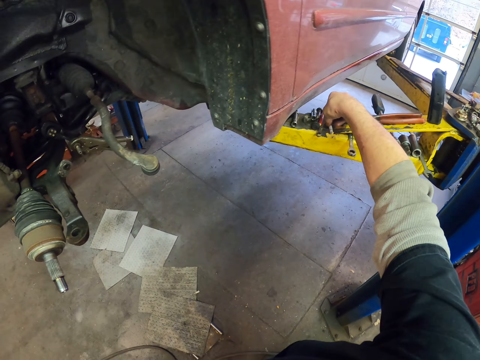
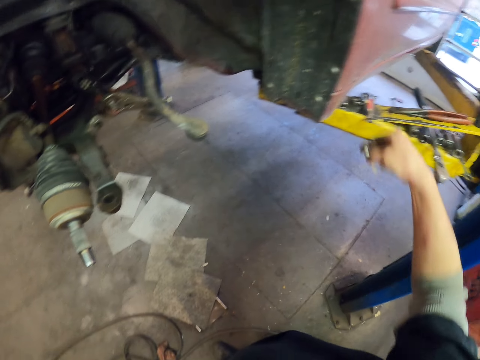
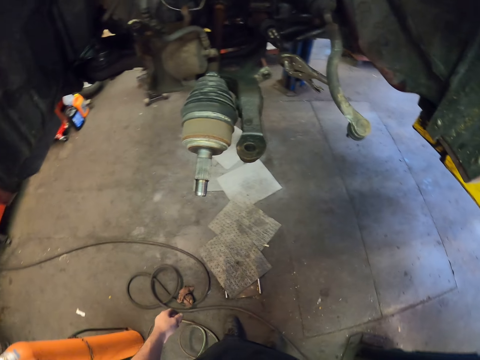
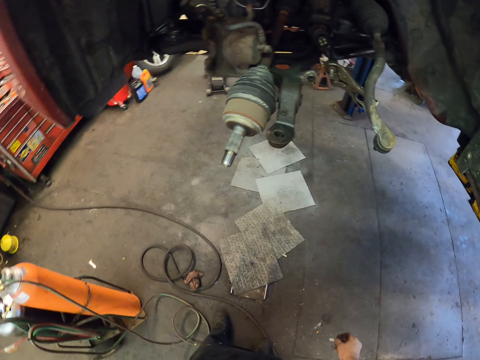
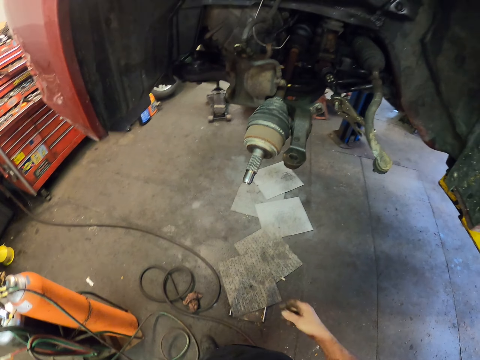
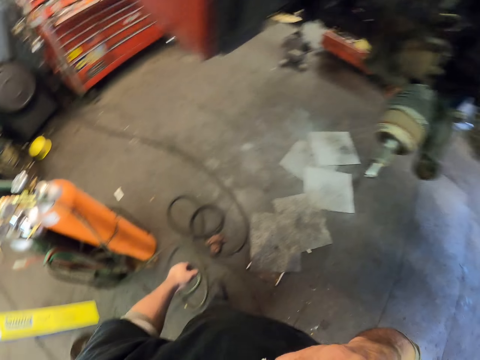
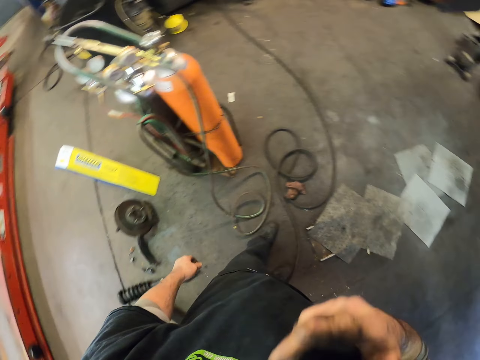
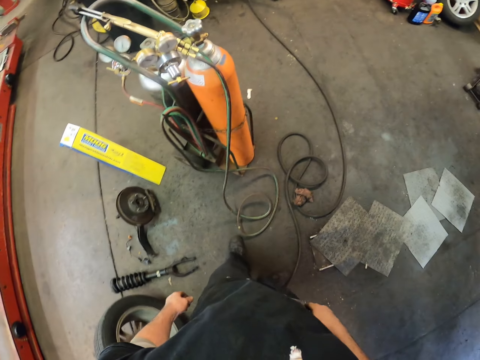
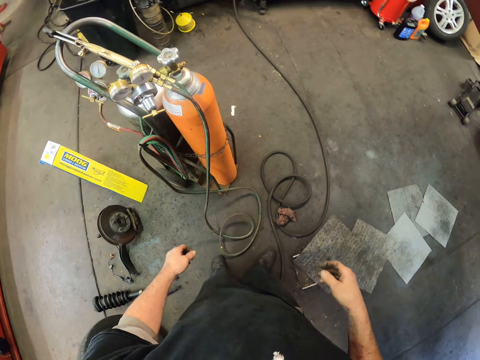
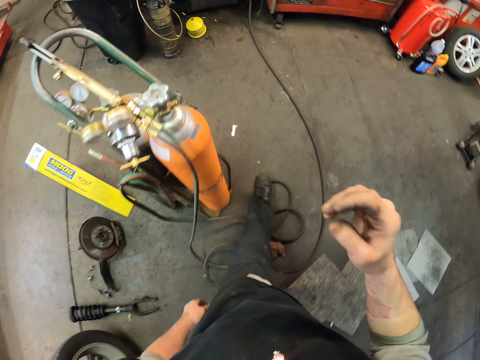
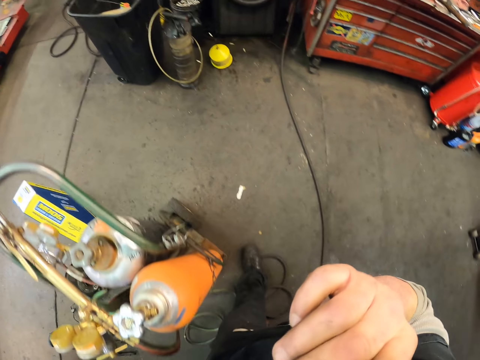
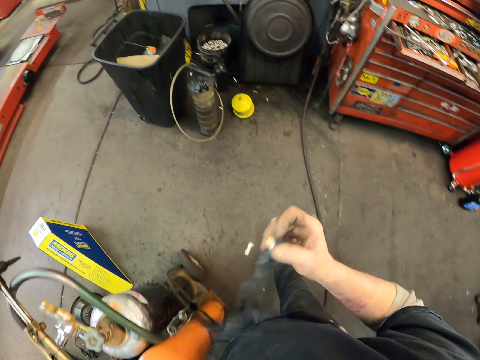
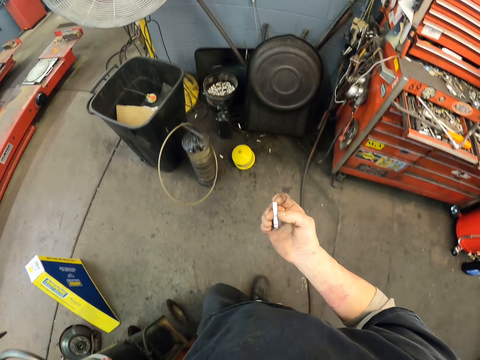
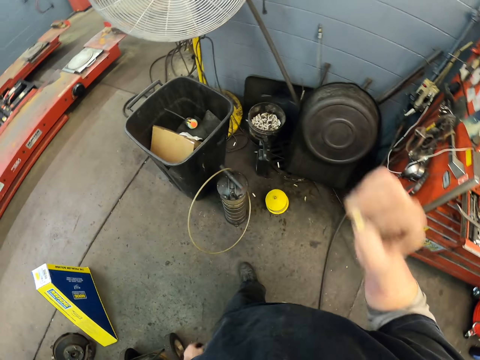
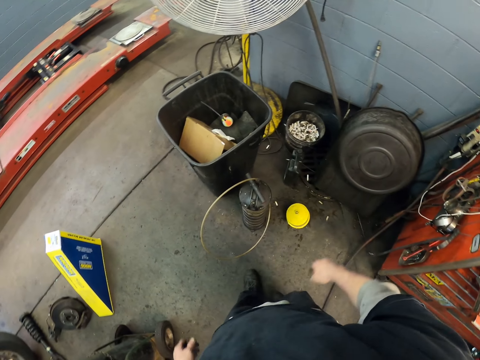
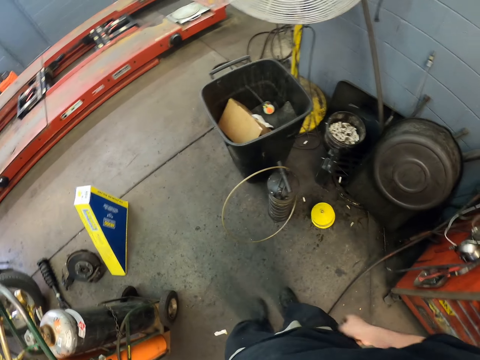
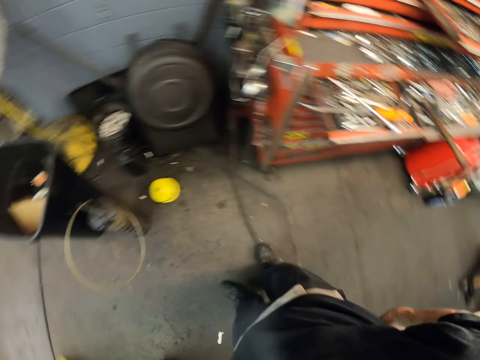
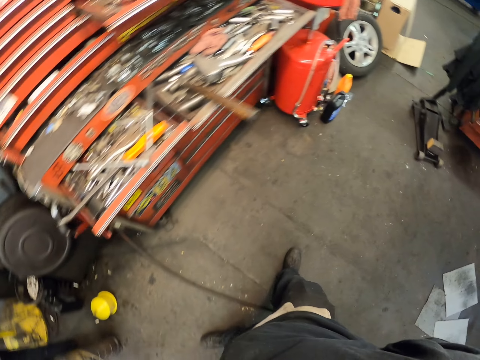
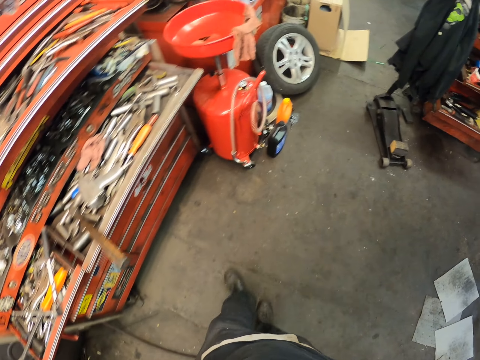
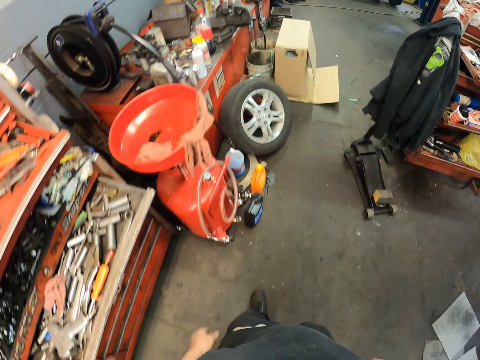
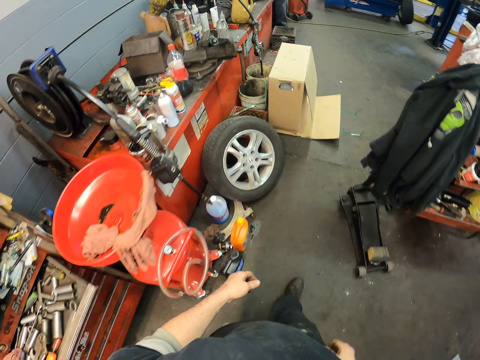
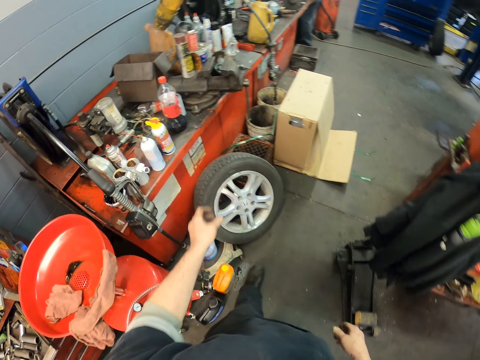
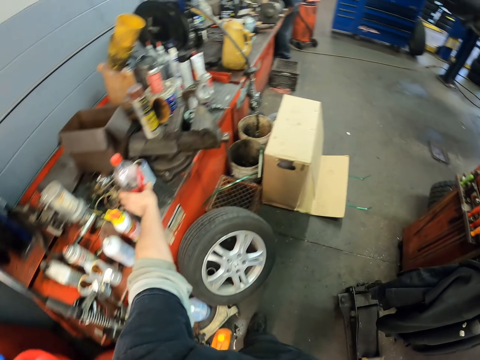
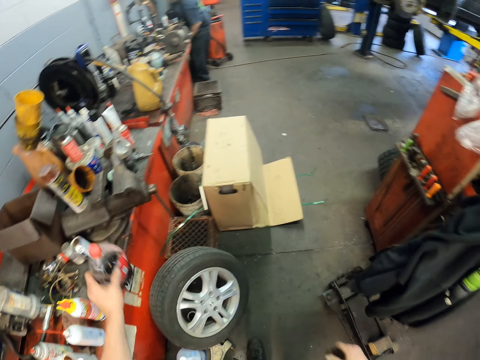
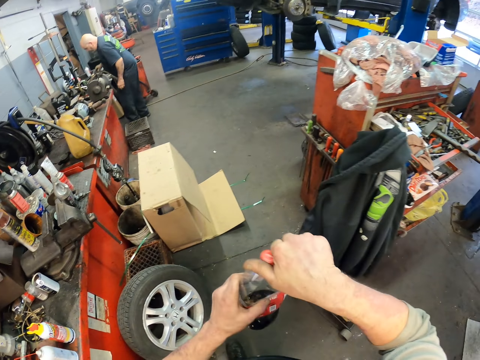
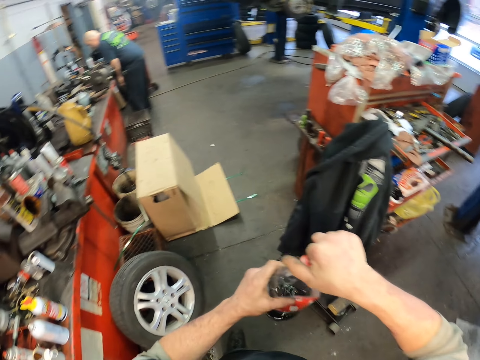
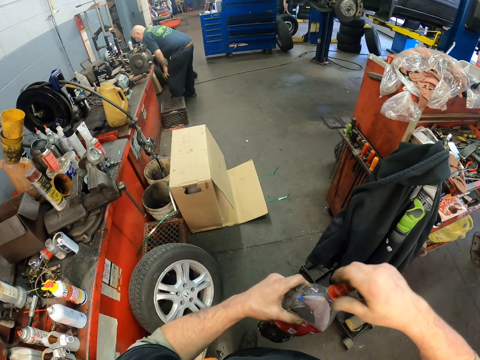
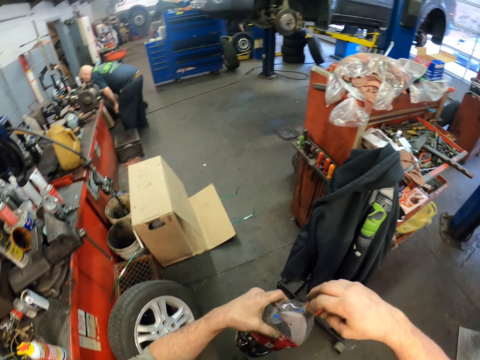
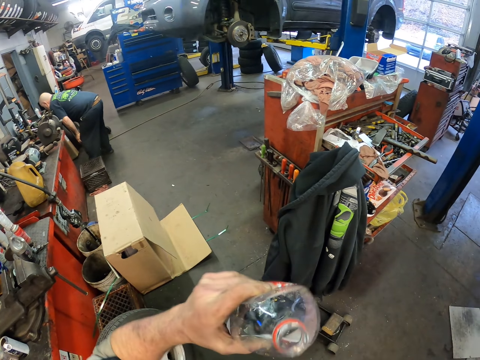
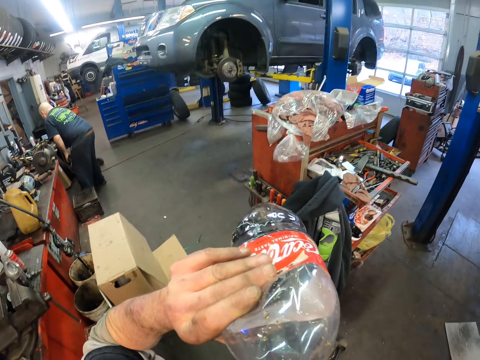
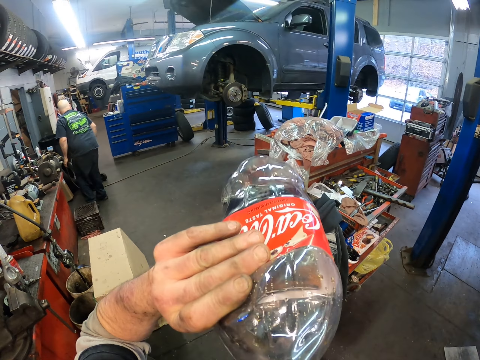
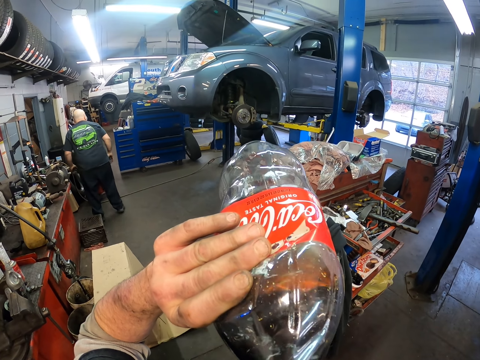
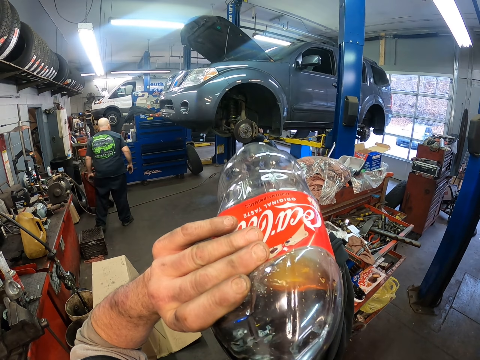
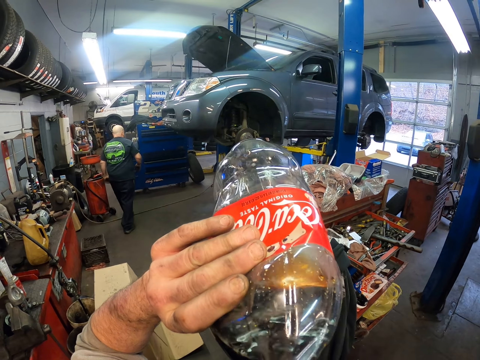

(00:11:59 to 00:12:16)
The camera wearer takes a cigarette. They throw the cigarette in a bin. They make a step. They take a bottle of soda. They drink the soda.

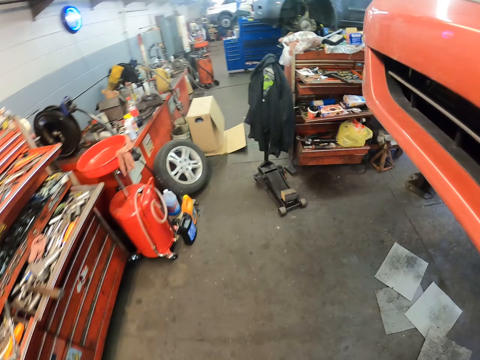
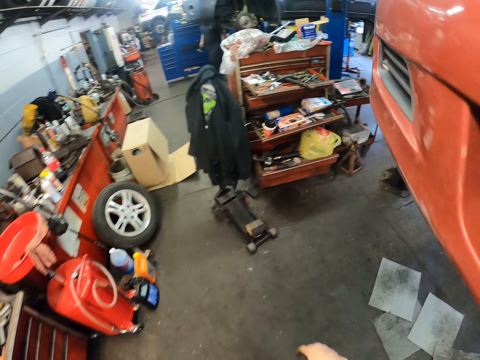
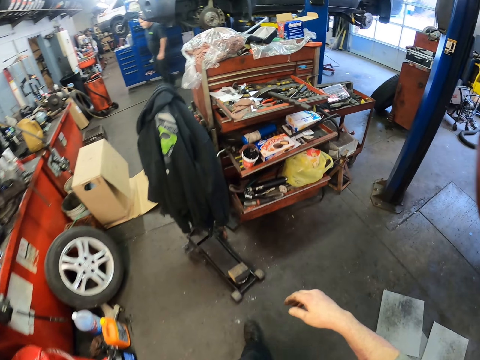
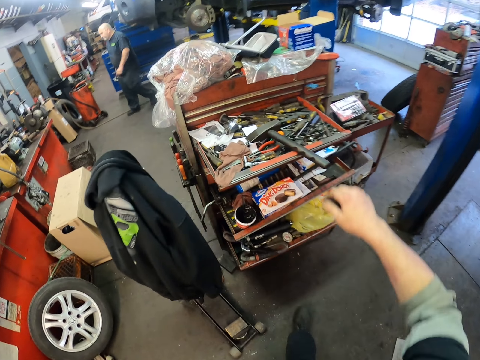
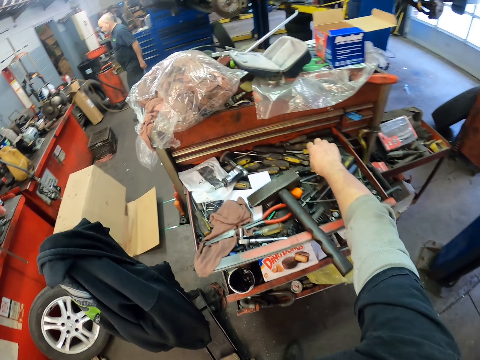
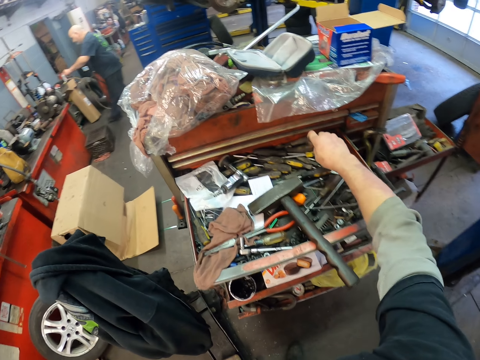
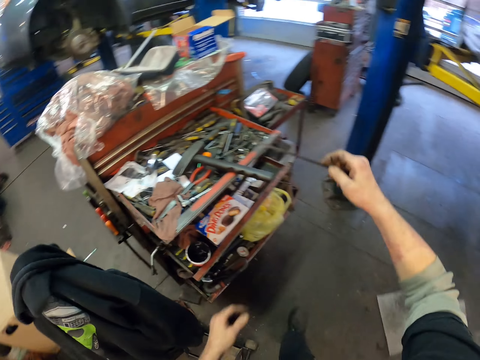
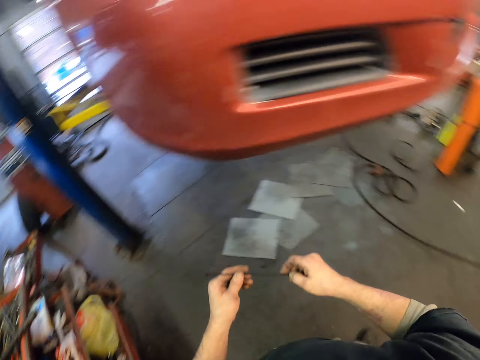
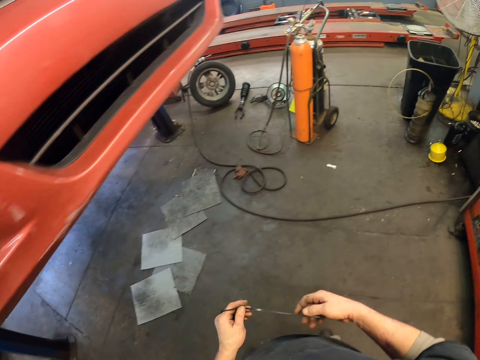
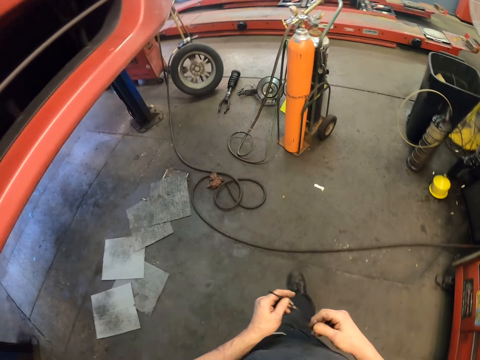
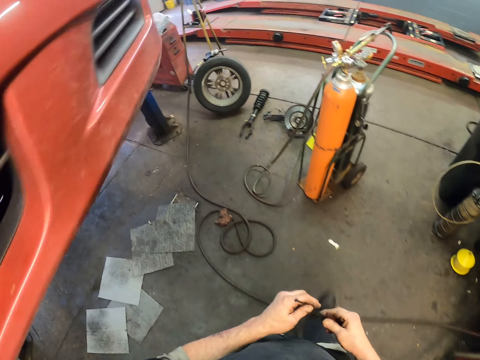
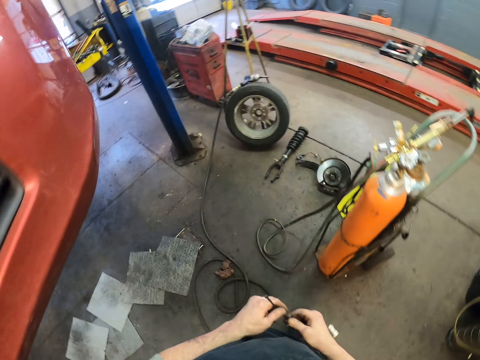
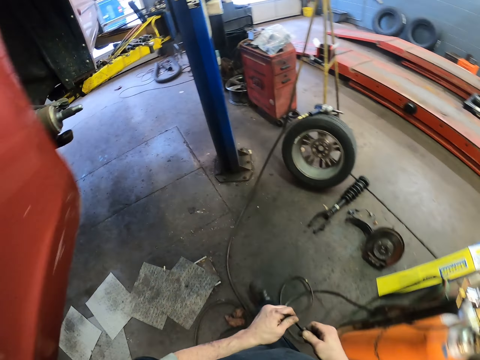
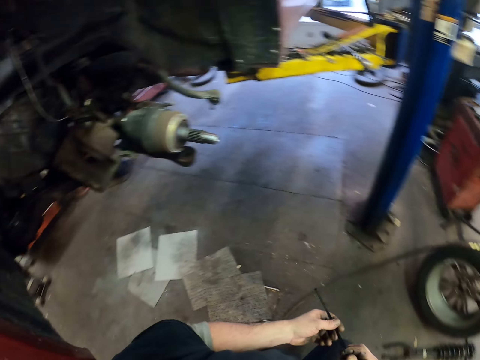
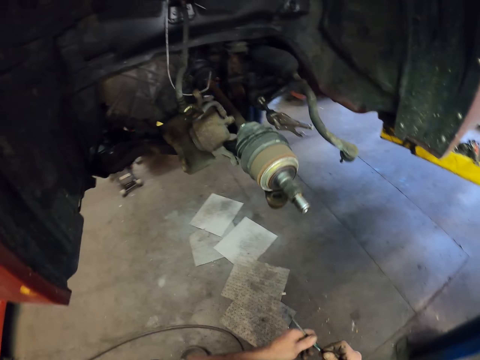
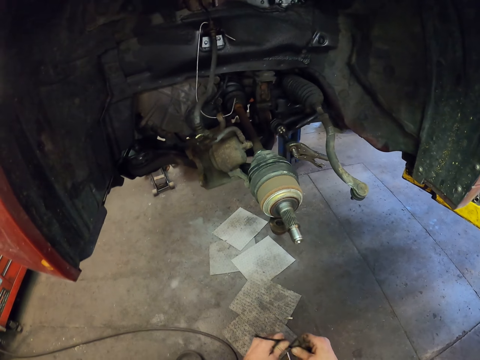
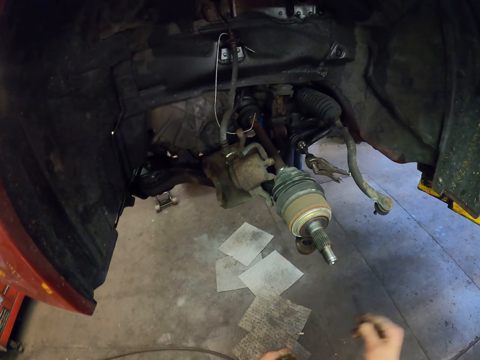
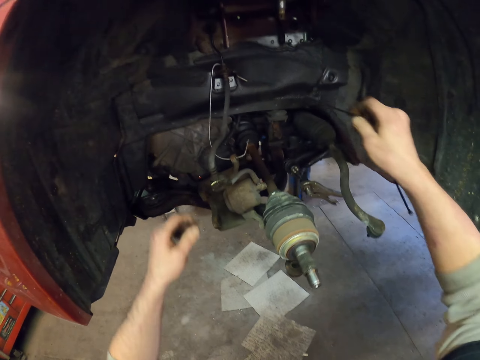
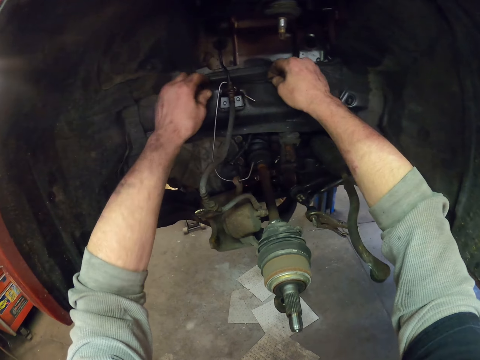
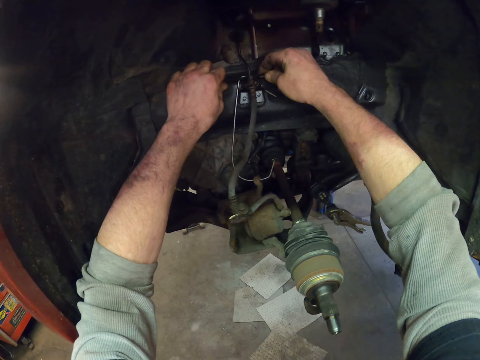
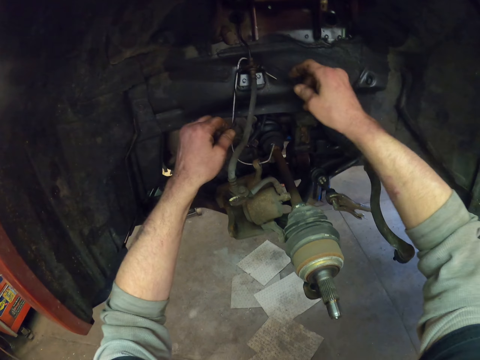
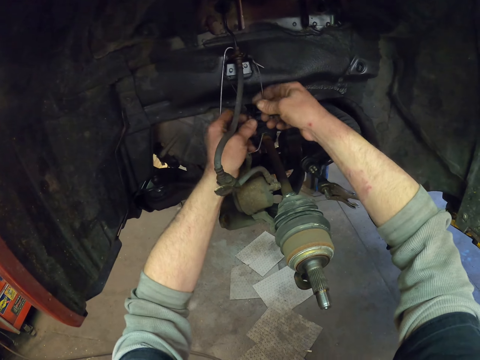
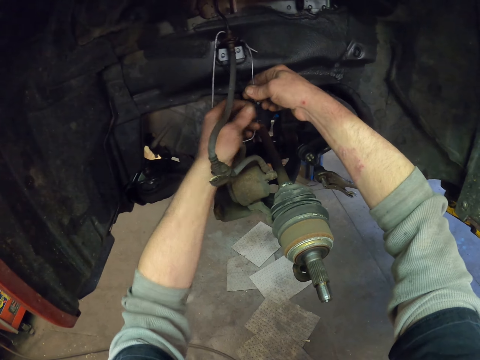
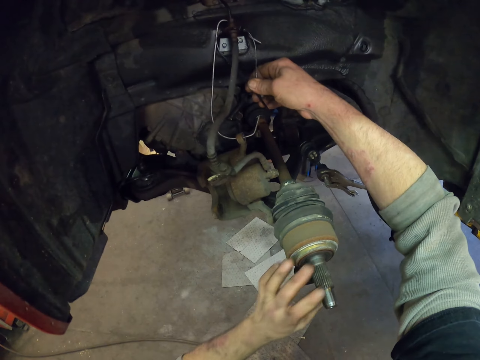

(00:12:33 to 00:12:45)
The camera wearer walks around. They take something. They do something.
